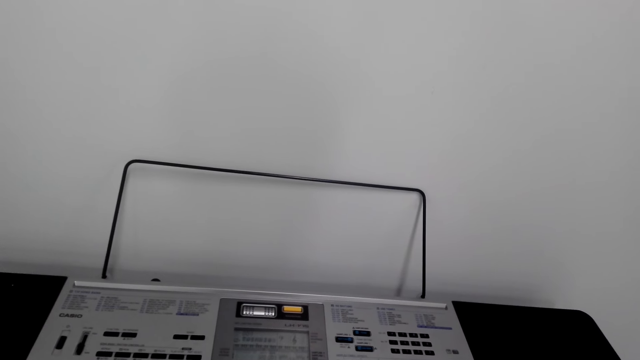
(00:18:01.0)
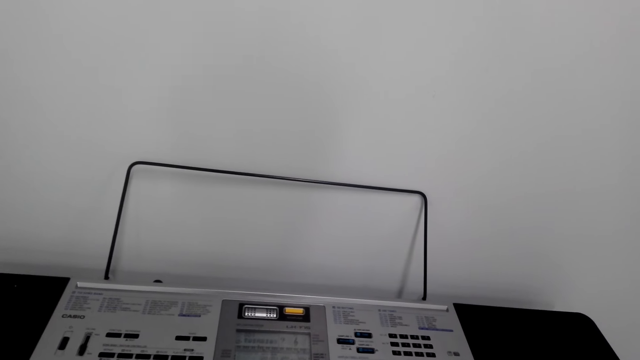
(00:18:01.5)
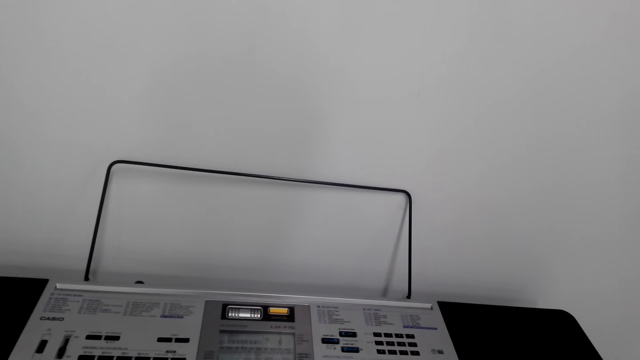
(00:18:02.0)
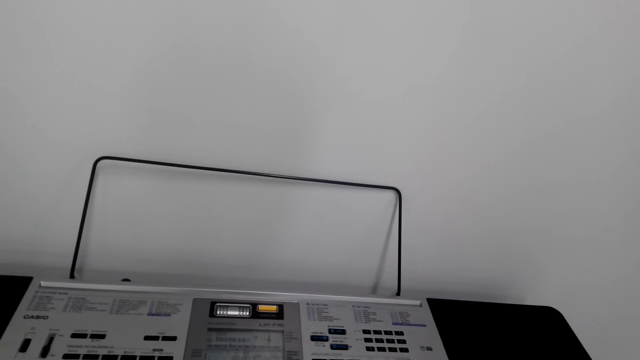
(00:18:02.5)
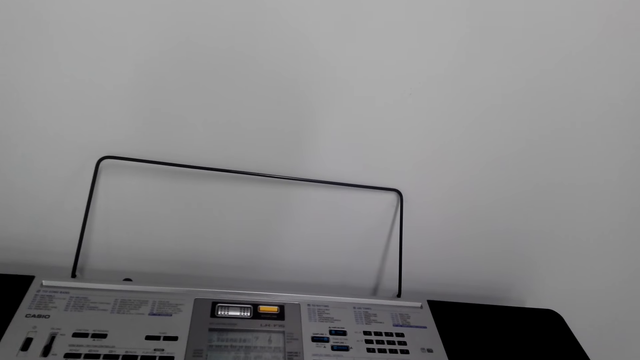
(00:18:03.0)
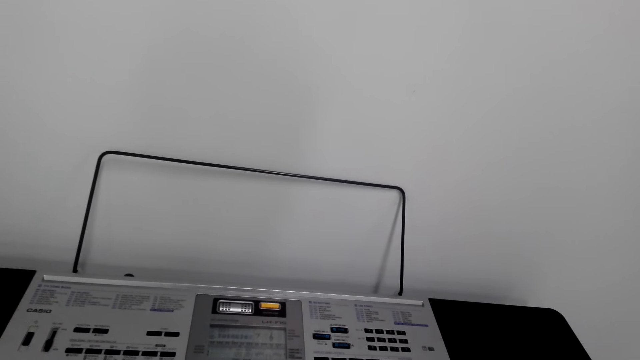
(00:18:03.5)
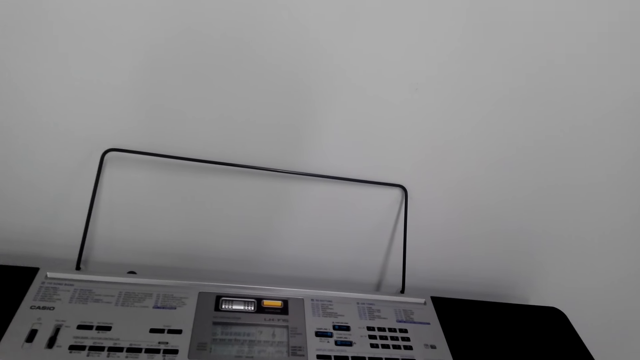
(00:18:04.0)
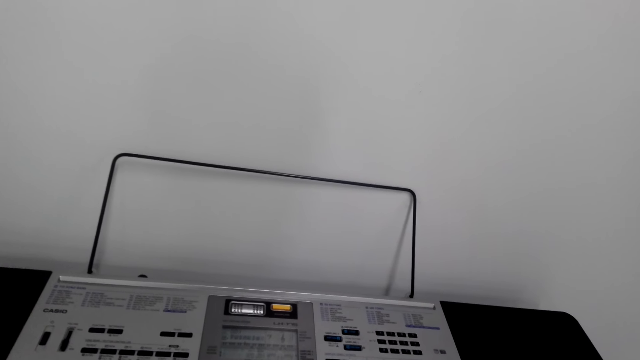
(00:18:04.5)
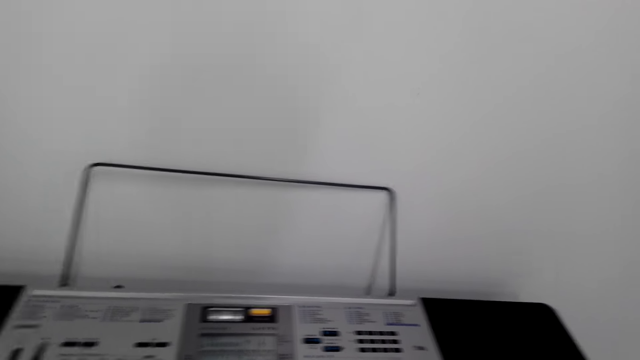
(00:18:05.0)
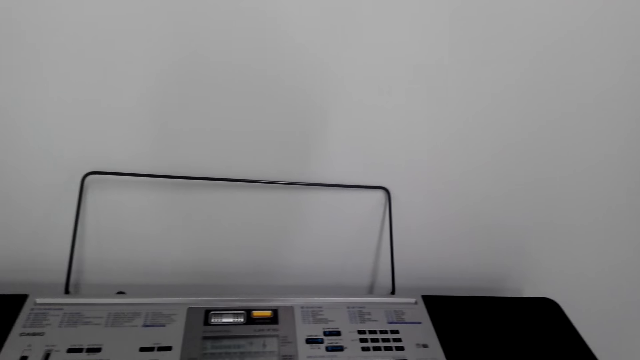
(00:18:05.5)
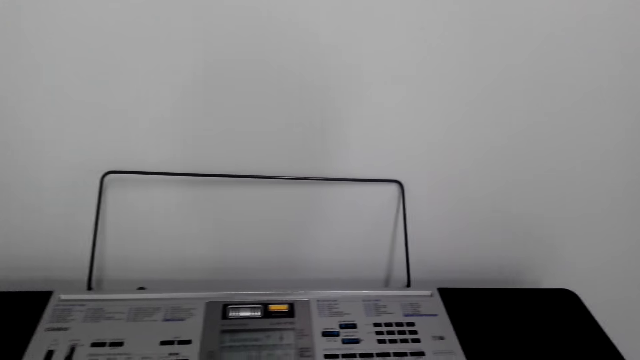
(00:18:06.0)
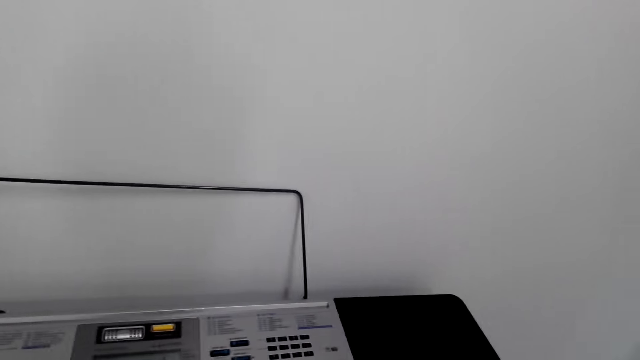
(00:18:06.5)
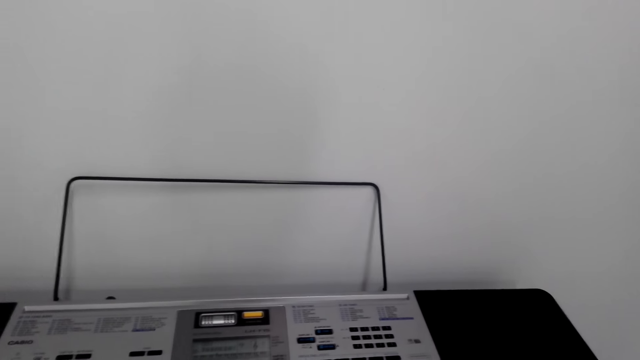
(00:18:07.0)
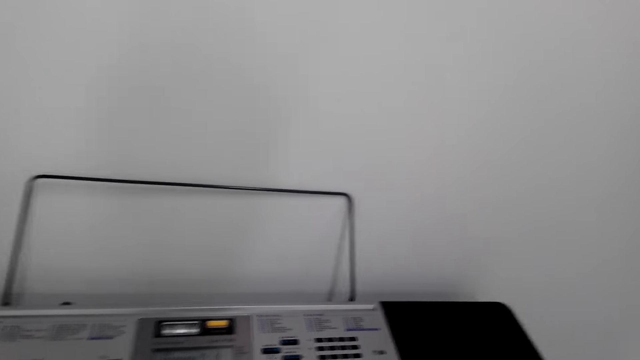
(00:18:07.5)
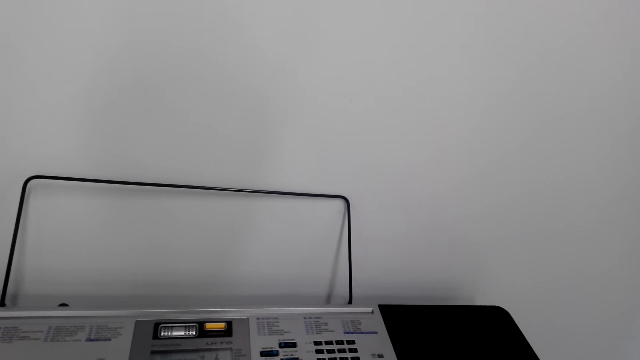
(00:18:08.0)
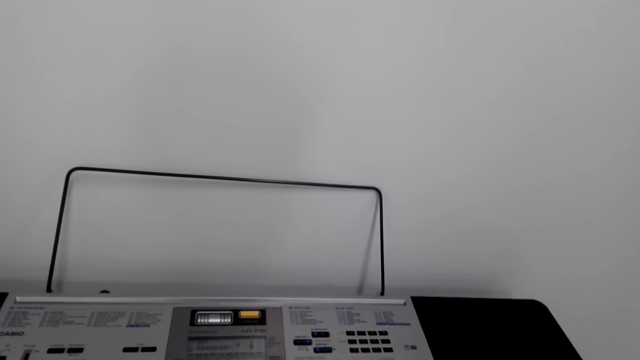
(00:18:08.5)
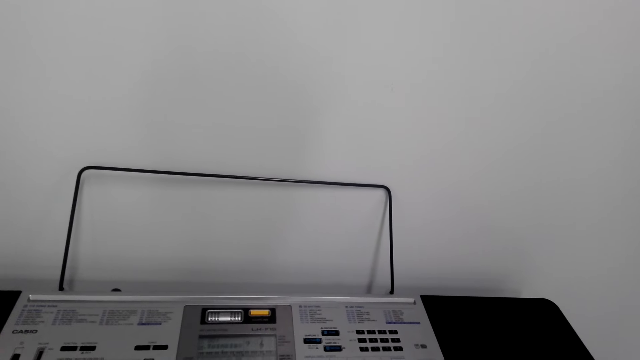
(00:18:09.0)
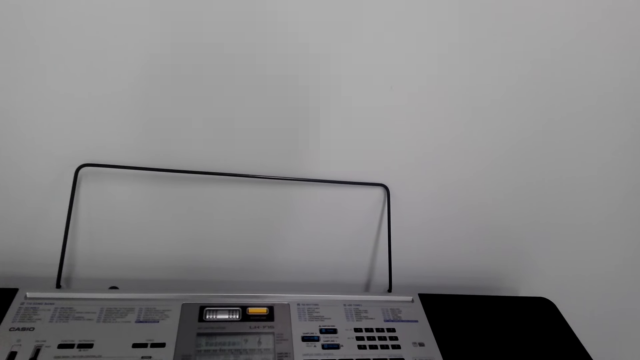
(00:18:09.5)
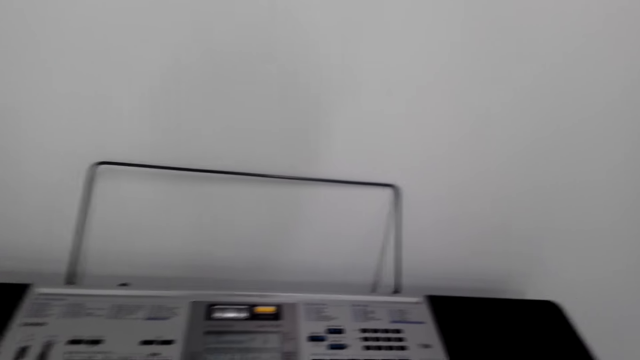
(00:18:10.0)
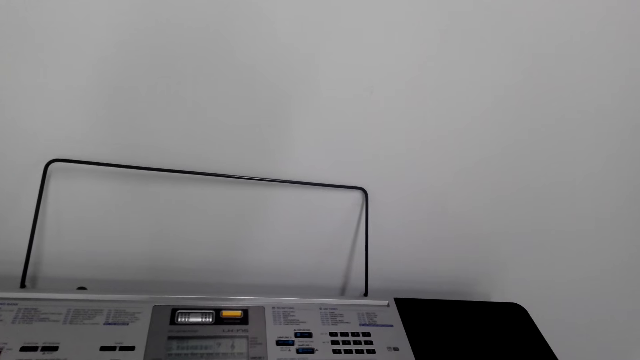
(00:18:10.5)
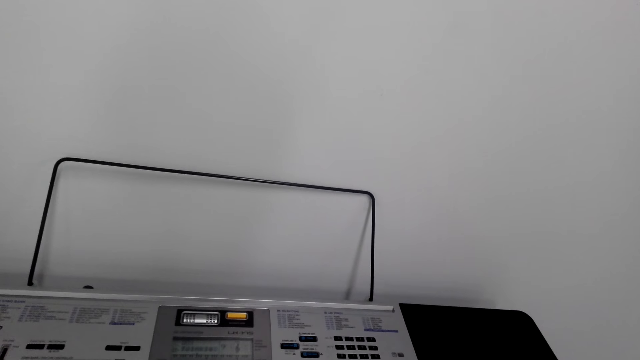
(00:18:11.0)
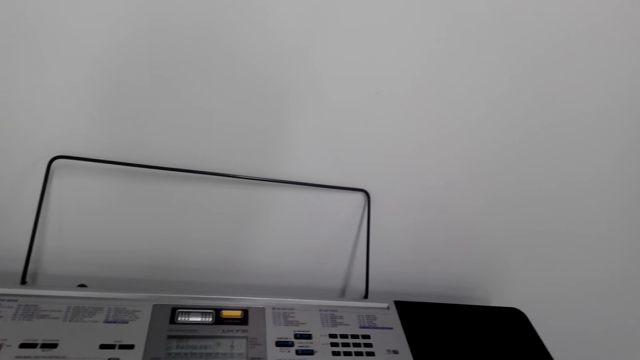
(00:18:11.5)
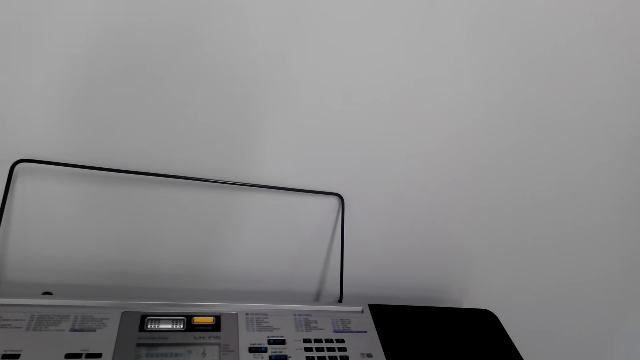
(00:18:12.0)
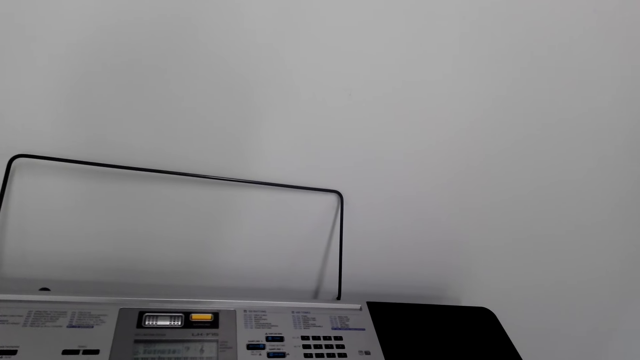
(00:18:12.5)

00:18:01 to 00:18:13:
The camera wearer plays the piano.

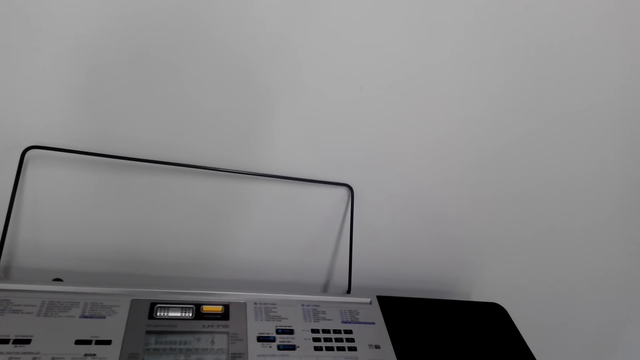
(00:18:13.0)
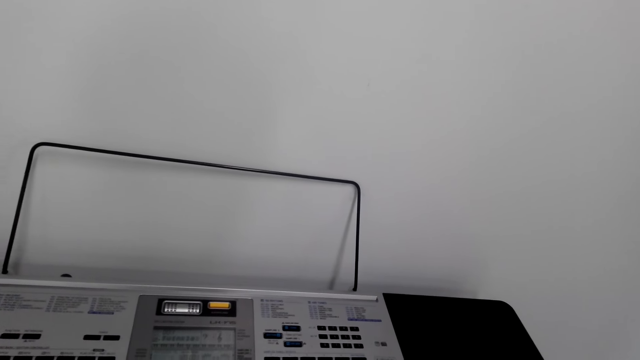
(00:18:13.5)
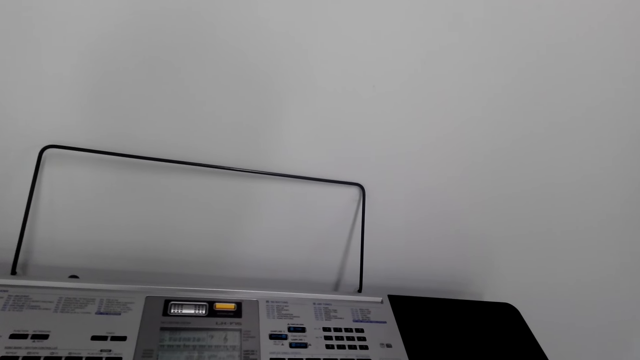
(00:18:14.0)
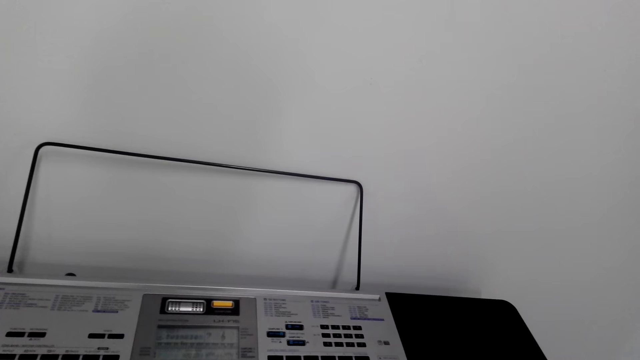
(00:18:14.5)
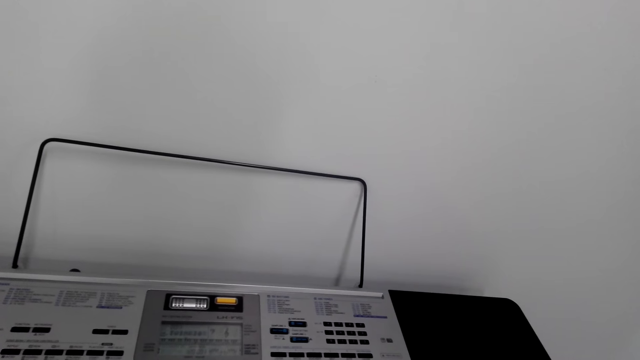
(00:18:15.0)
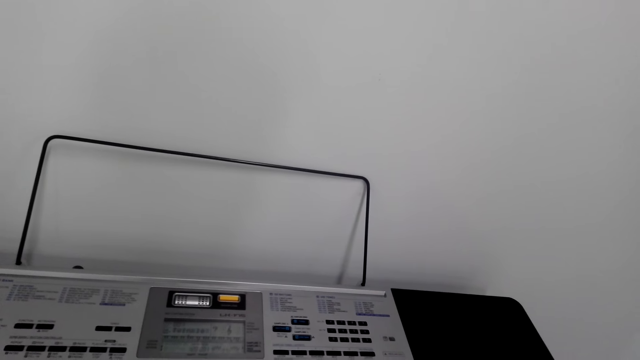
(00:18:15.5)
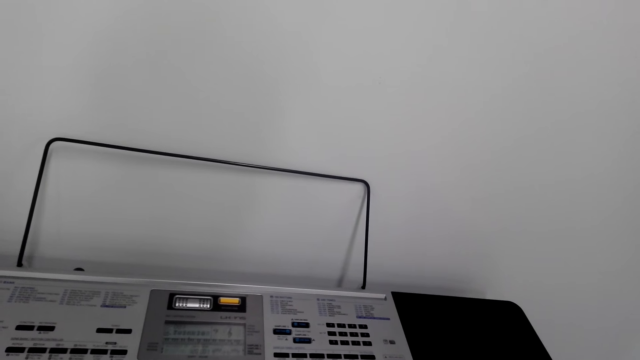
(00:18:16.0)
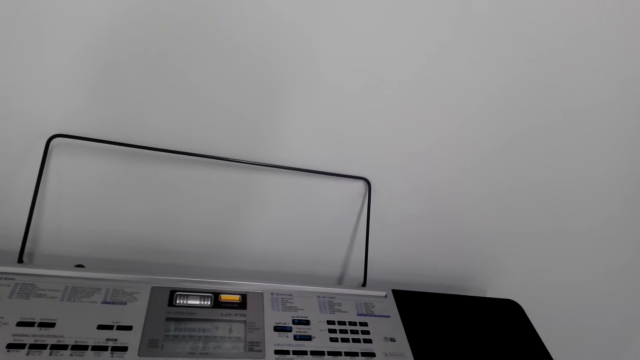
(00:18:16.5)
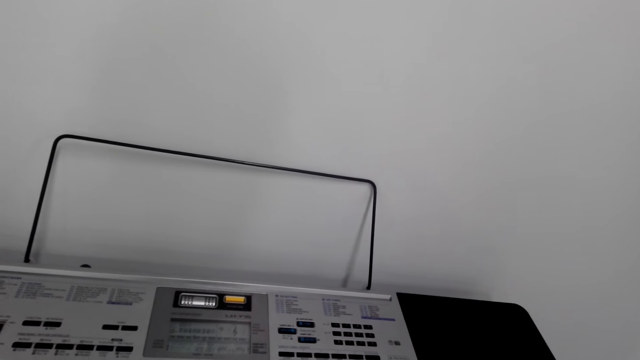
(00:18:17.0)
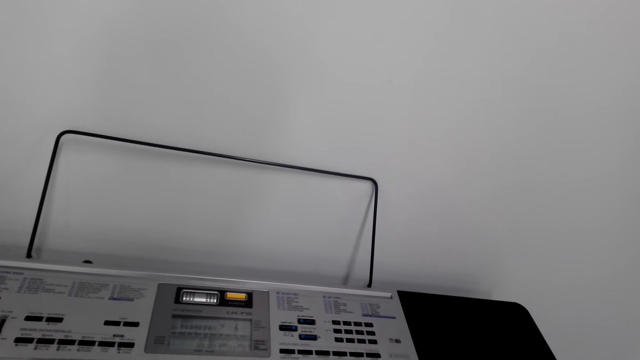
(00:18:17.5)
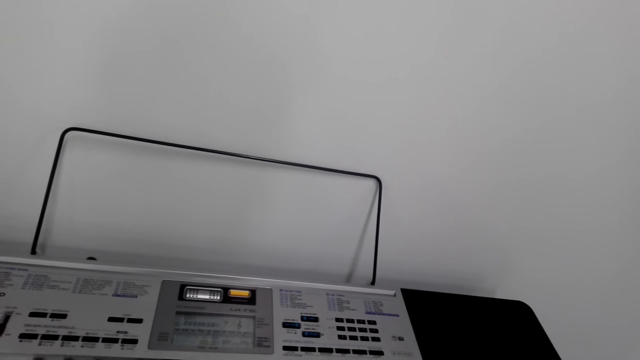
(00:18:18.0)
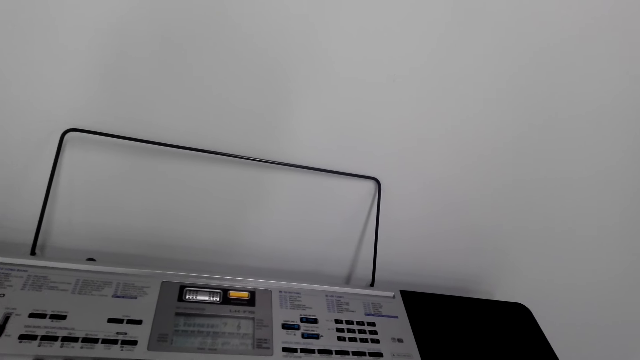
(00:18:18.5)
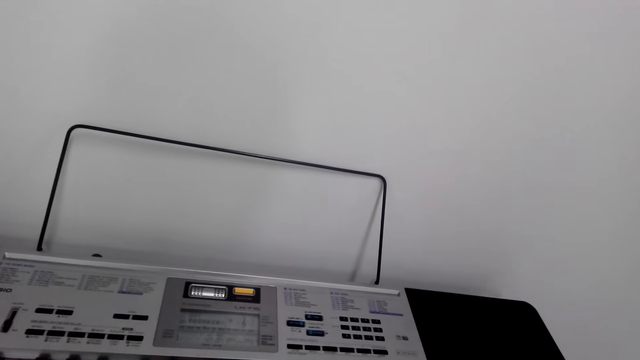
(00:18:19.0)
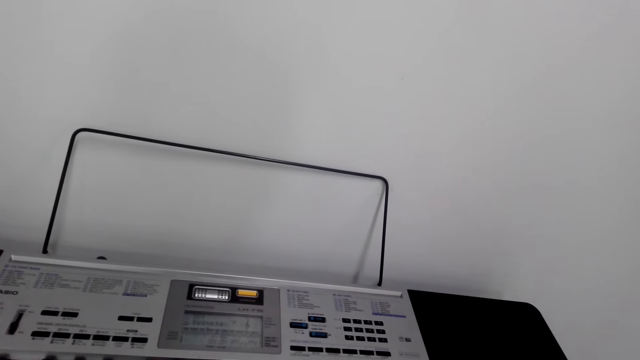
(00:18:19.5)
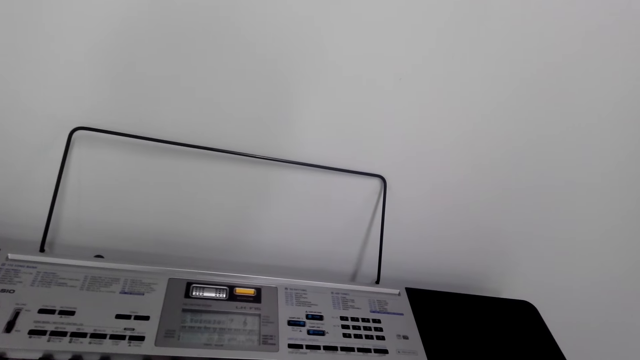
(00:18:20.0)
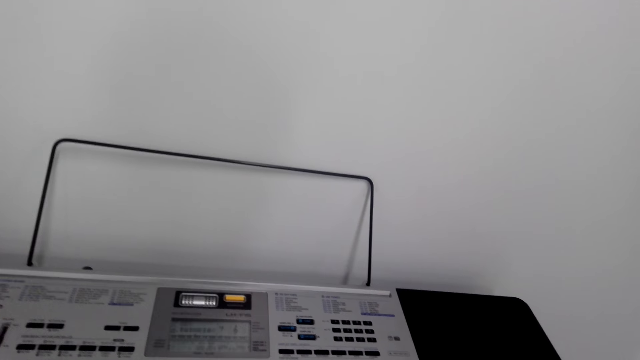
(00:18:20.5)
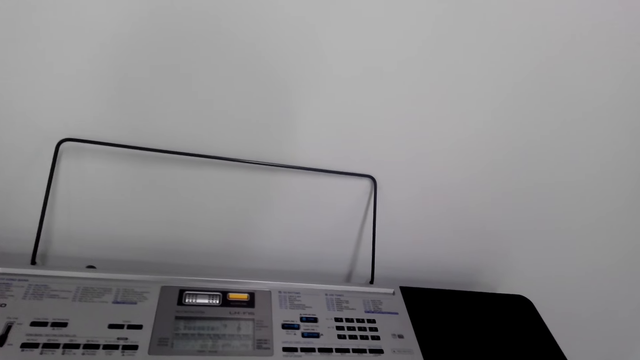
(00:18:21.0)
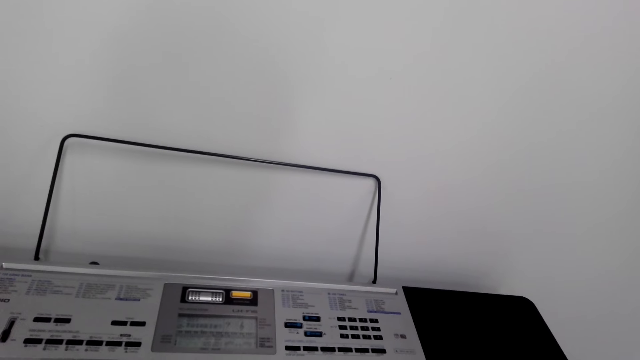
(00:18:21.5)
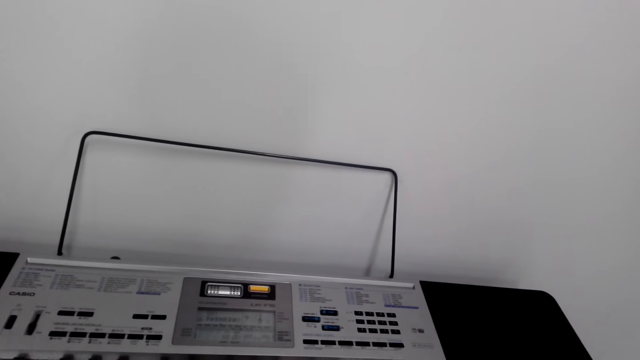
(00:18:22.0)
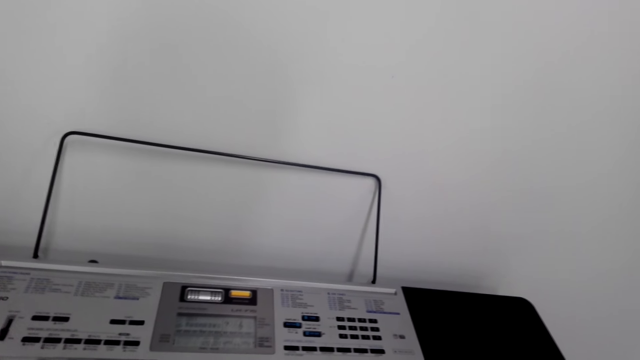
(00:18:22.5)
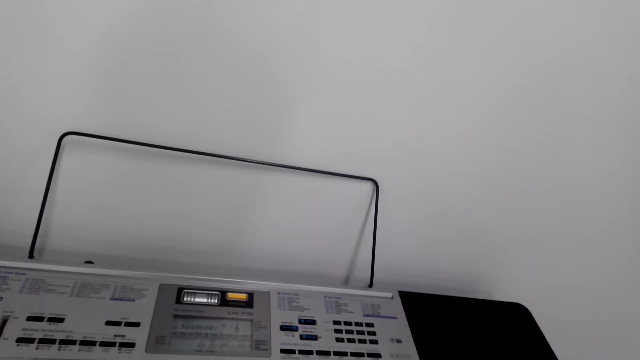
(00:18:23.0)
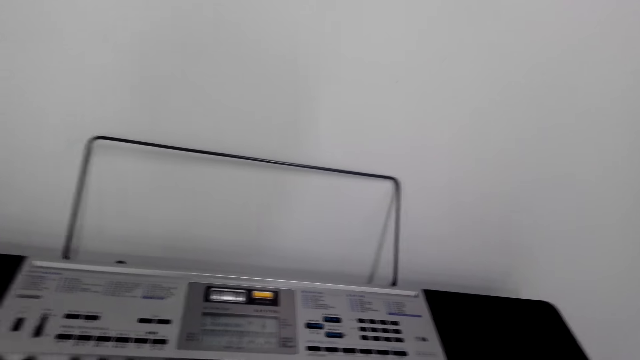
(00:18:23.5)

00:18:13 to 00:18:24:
The camera wearer plays the piano.
